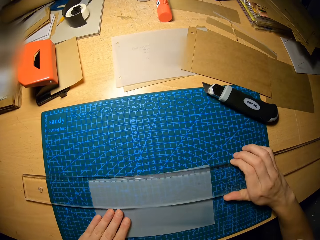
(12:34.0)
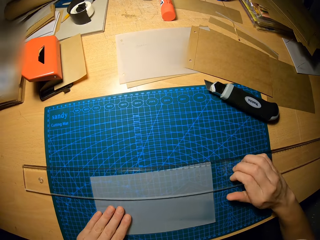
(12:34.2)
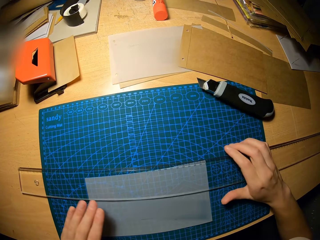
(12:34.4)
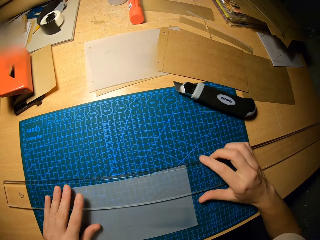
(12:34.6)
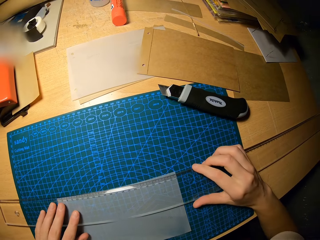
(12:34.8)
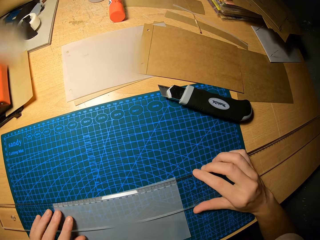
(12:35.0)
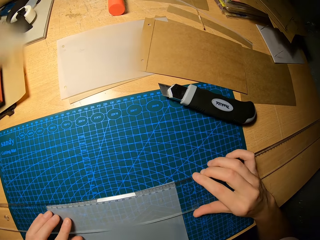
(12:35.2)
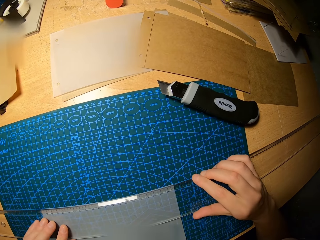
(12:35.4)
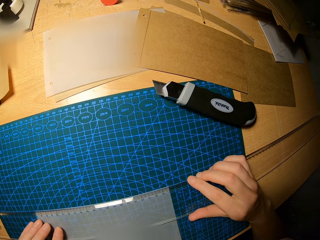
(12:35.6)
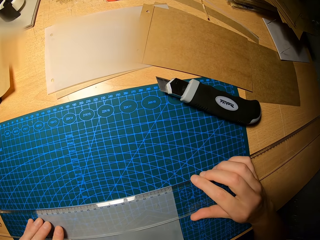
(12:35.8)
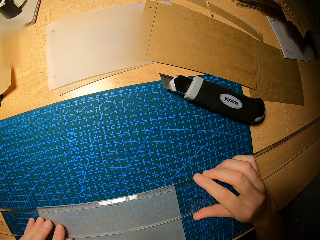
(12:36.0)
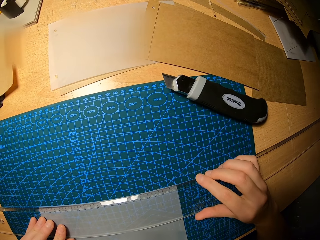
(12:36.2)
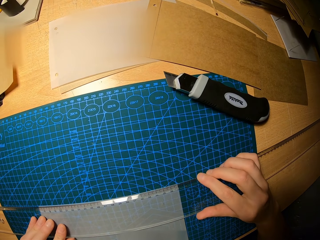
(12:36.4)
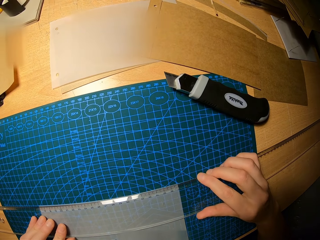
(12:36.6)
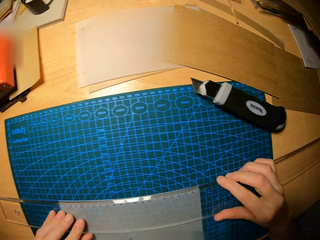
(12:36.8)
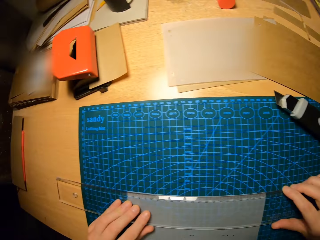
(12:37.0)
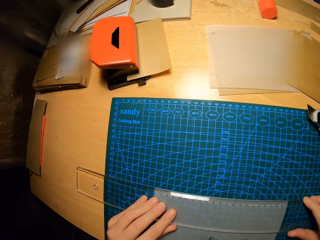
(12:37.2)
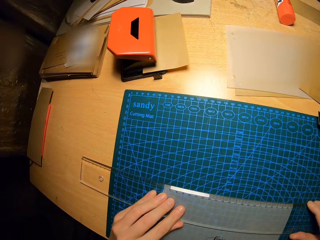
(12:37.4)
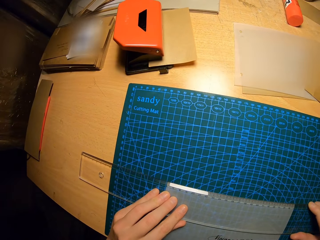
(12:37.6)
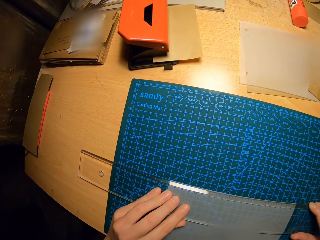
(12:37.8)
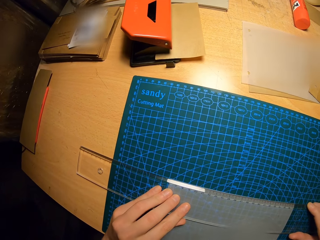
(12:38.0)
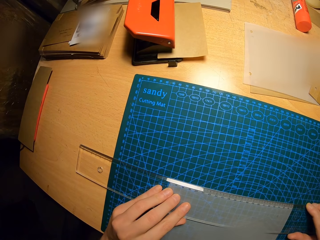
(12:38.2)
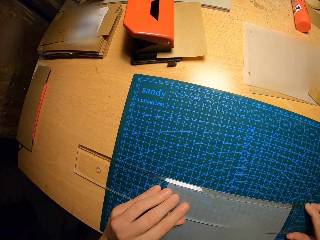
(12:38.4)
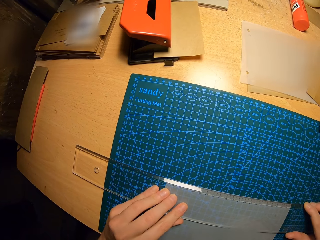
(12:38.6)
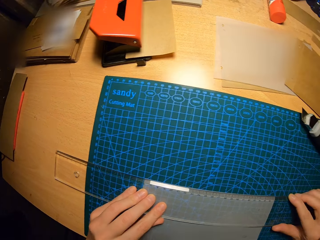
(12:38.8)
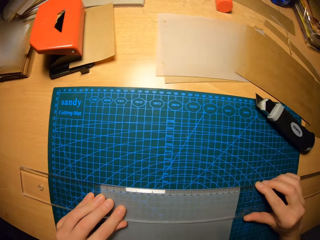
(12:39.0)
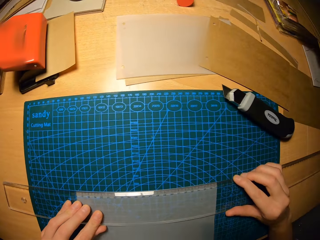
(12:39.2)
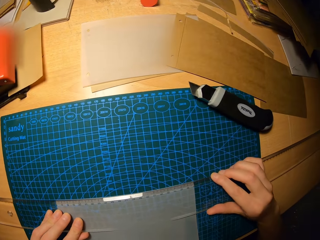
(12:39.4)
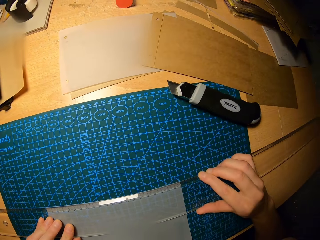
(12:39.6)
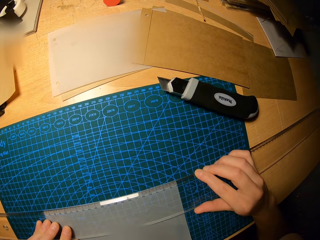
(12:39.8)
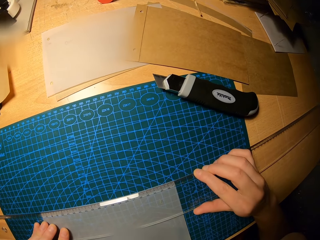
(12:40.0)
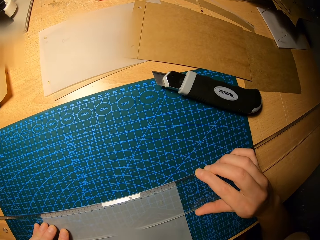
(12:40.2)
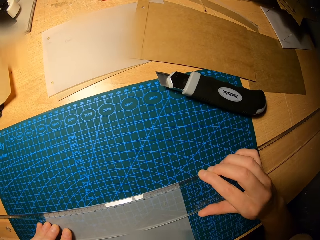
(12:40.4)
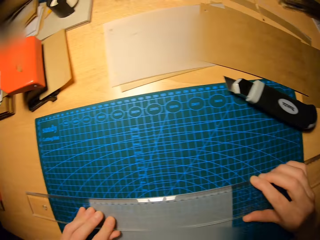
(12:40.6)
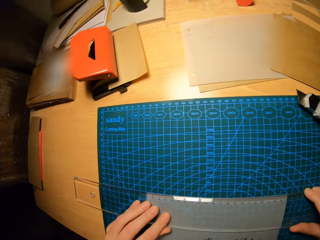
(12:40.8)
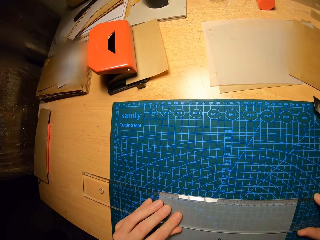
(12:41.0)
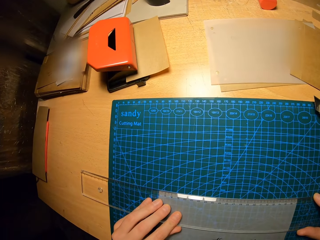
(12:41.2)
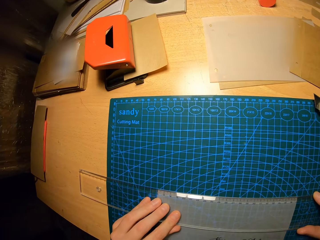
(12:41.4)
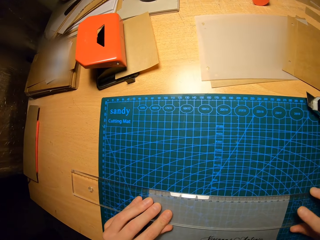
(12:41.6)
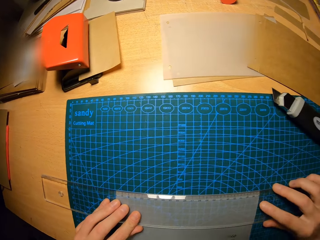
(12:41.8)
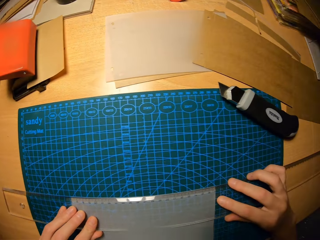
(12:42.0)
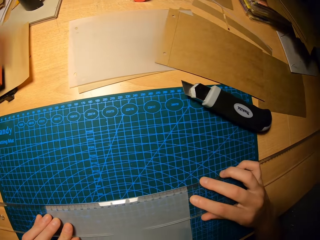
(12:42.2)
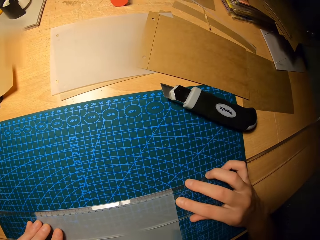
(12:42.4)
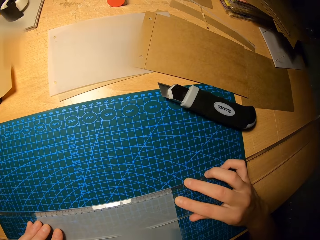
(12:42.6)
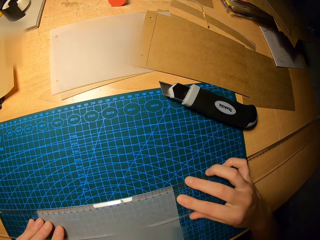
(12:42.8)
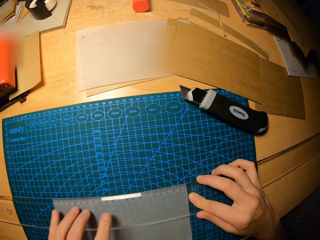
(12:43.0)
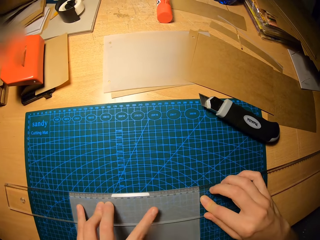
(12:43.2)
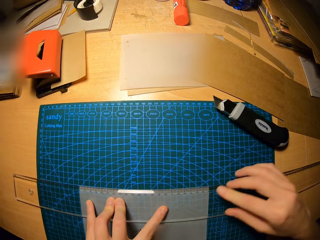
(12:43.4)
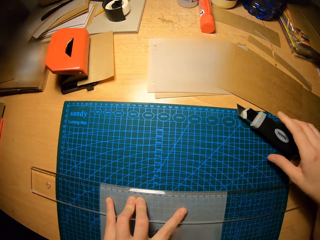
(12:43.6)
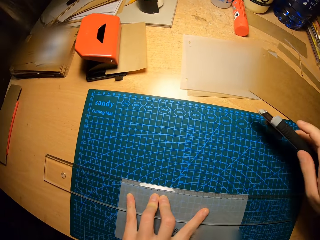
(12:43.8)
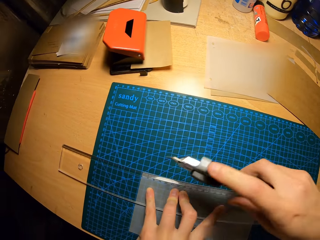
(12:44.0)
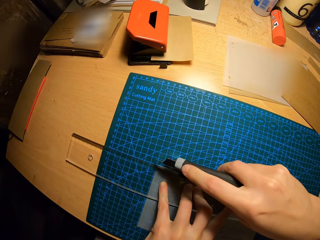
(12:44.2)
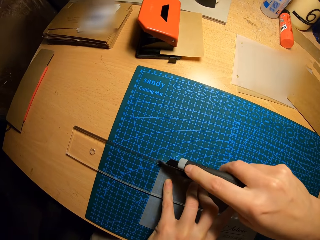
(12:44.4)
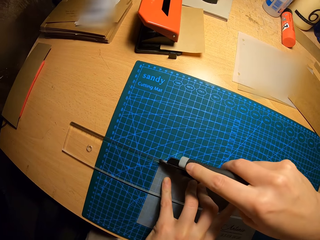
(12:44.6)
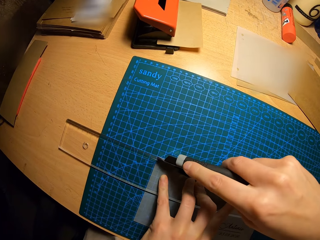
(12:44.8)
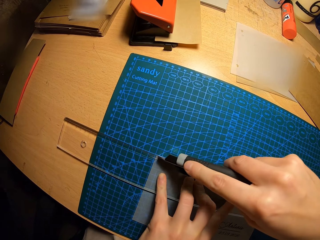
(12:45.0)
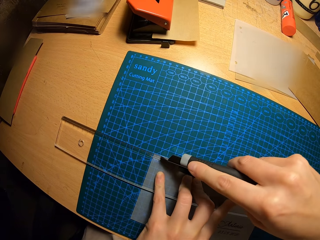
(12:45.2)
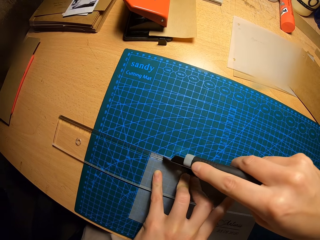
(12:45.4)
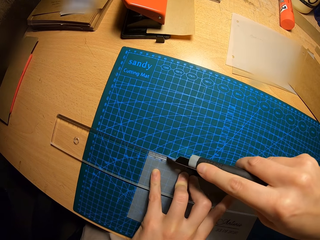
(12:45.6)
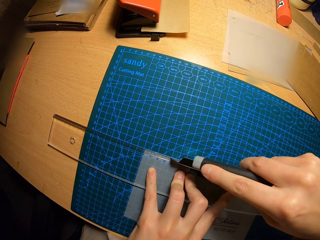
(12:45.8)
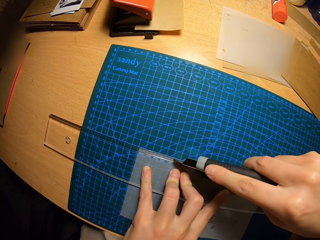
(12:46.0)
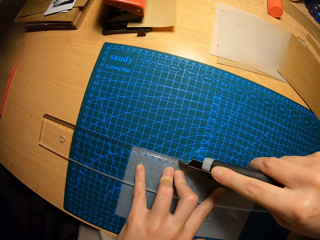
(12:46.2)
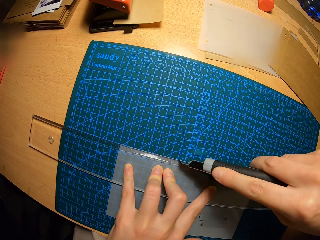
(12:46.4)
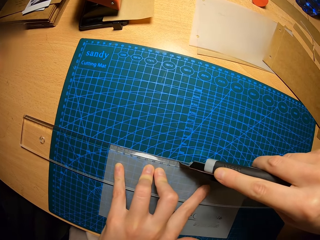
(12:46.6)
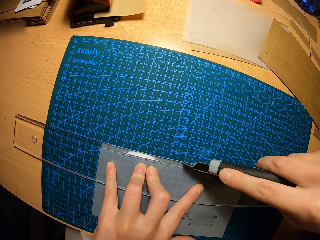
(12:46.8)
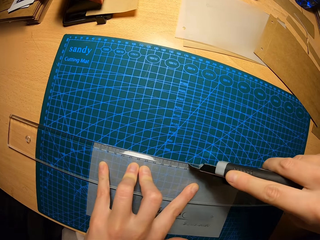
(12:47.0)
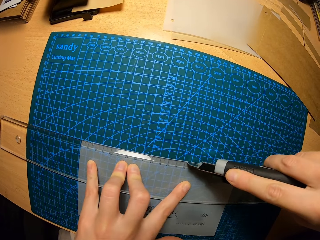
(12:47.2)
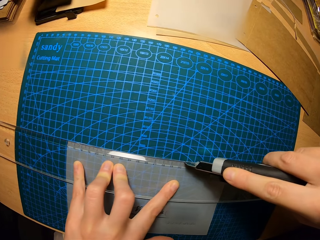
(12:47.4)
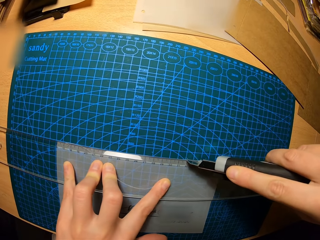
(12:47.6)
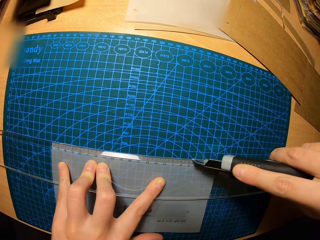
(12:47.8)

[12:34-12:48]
The camera wearer stares at the ruler on the craft paper. He picks up the snap off blade knife from the table with his right hand. He cuts the paper with the snap off blade knife.

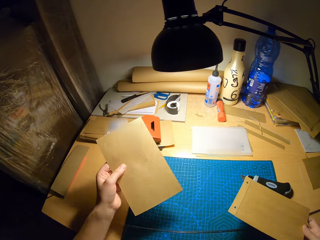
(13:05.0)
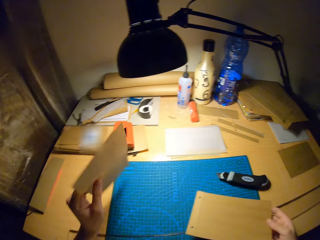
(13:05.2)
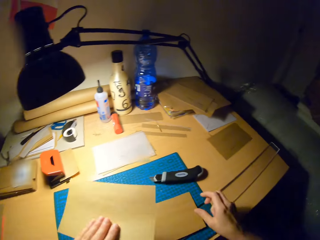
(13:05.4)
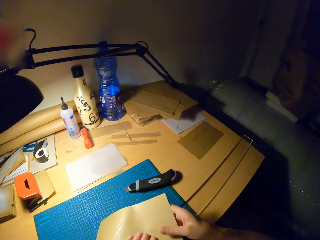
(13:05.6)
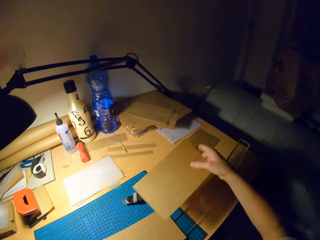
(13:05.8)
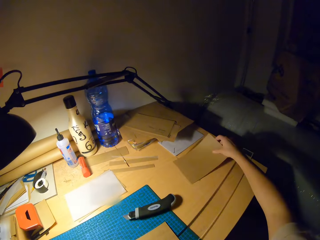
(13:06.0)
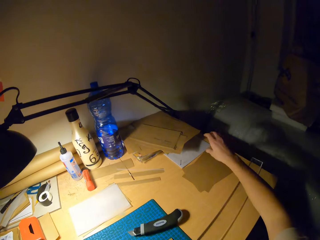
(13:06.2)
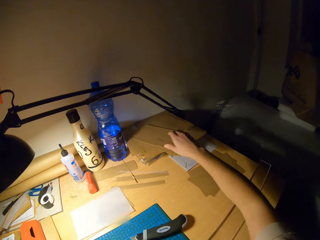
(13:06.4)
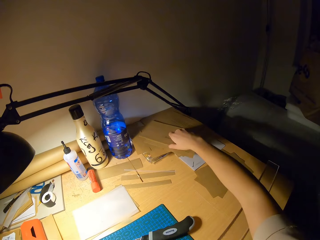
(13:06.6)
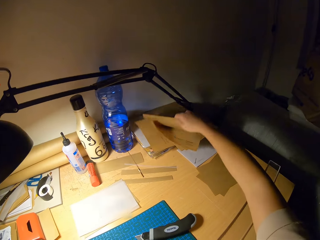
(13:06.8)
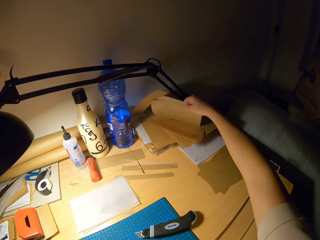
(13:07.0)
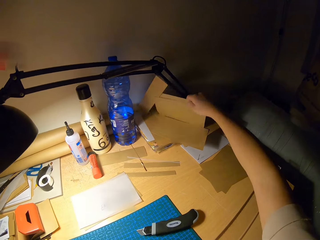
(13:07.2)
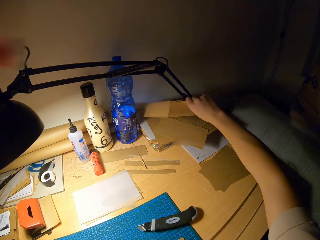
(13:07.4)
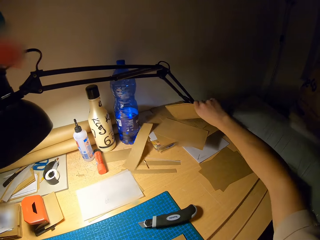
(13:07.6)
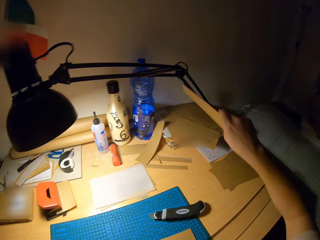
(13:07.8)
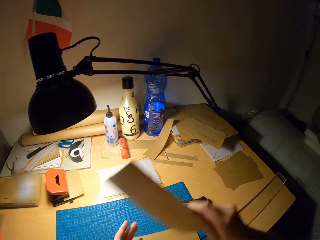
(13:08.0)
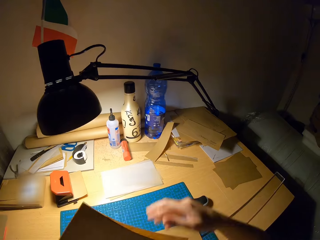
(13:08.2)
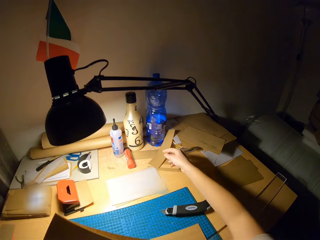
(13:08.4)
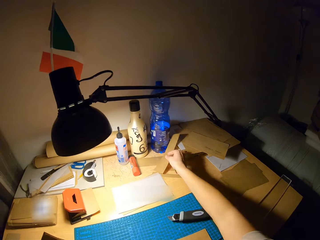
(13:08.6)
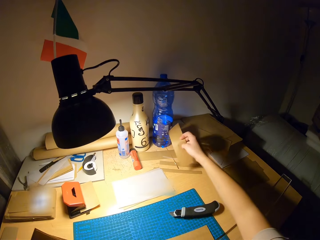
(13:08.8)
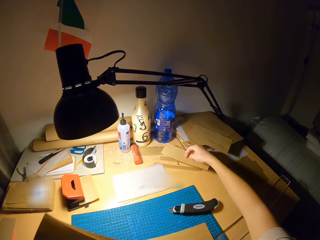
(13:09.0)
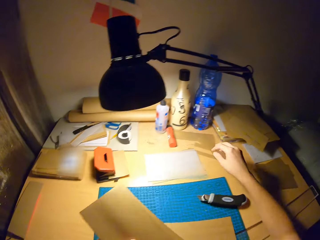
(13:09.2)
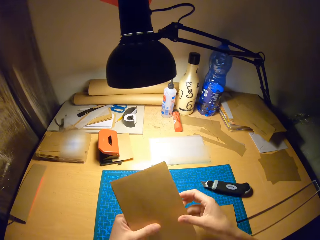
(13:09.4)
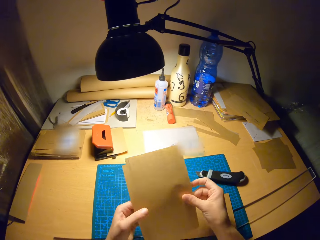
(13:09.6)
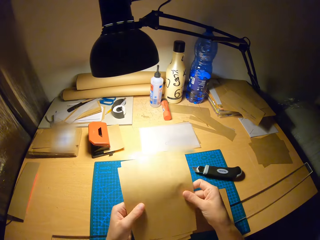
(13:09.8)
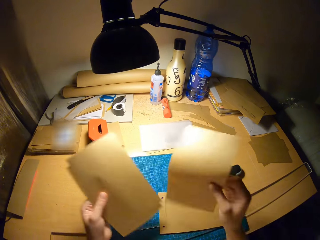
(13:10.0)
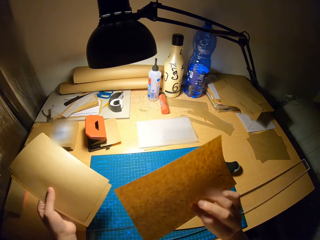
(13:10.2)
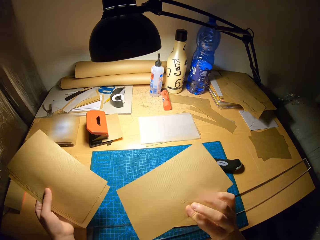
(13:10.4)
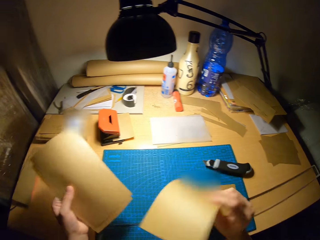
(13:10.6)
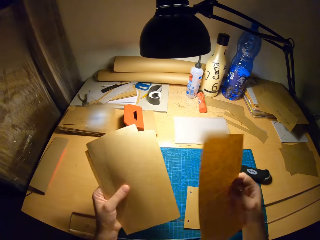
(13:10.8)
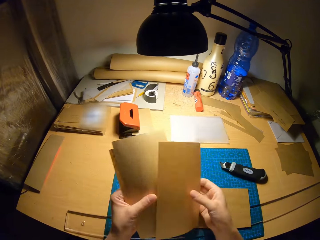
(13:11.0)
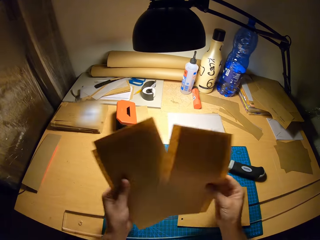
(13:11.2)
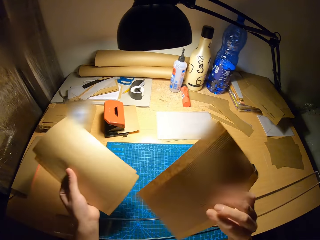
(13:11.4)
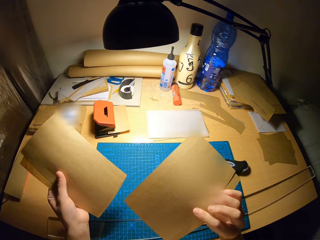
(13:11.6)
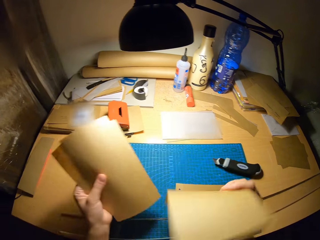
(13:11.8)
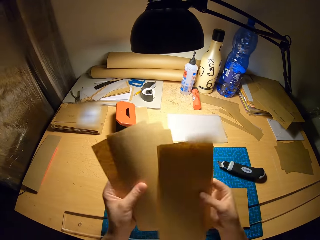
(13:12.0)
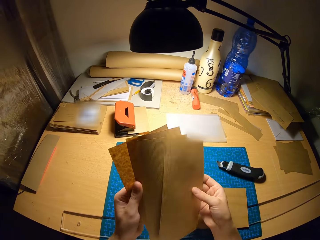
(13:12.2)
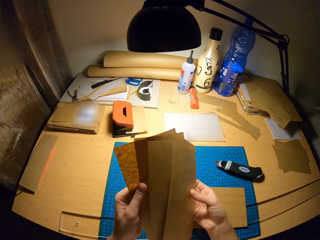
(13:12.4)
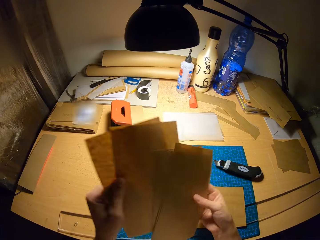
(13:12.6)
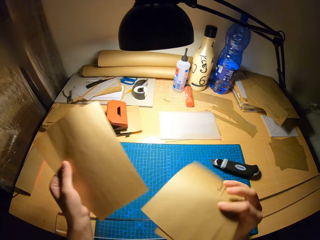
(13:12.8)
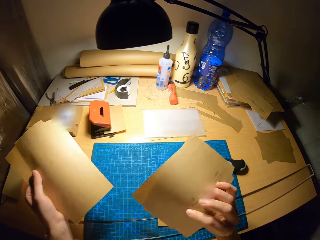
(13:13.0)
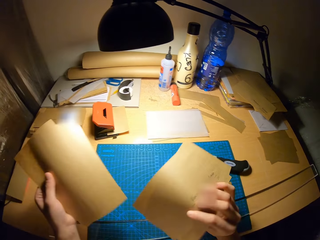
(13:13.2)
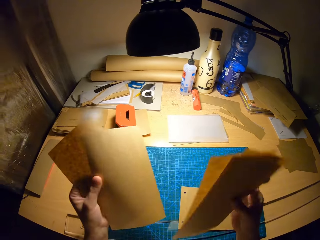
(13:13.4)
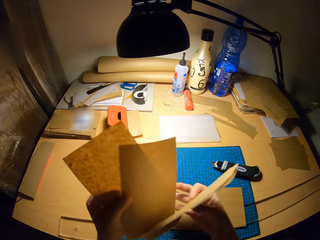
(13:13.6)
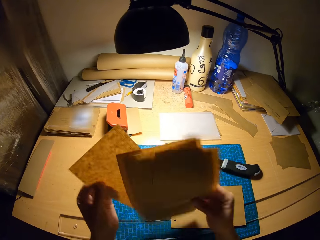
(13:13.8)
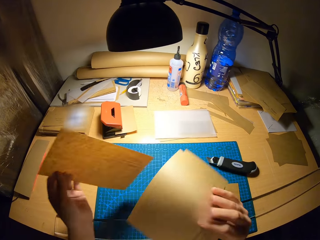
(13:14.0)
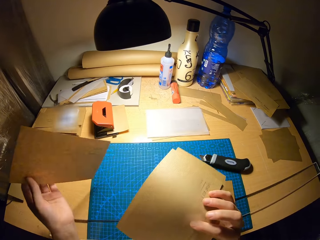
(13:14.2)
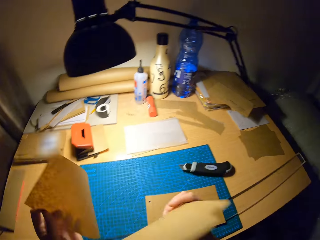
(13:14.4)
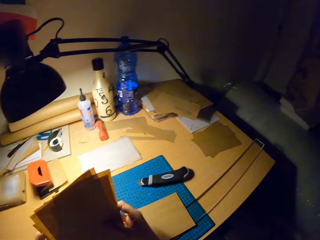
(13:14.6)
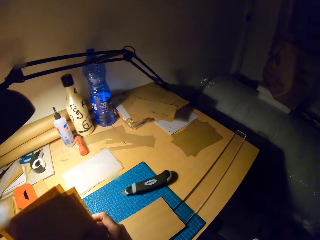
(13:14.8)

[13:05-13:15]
The camera wearer drops the paper on the table. He passes the pieces of paper to his right hand. He drops the paper on the table. He picks up some pieces of paper from the table with his right hand. He passes the paper to his left hand. He moves a paper on the table with his right hand. He inspects the pieces of paper. He turns the craft papers in his hands.
